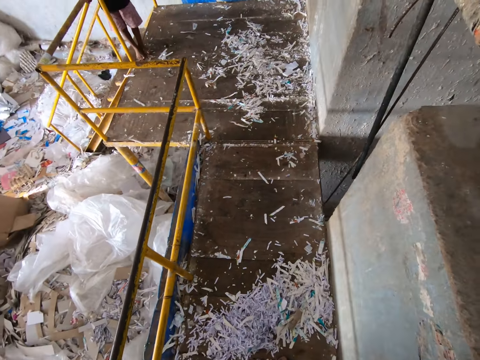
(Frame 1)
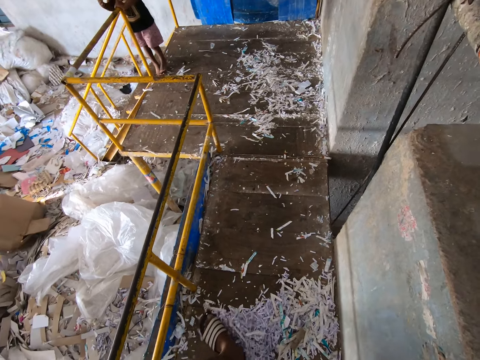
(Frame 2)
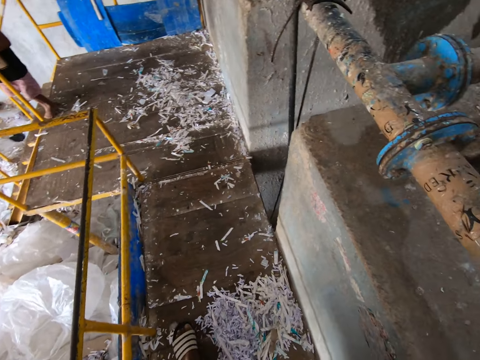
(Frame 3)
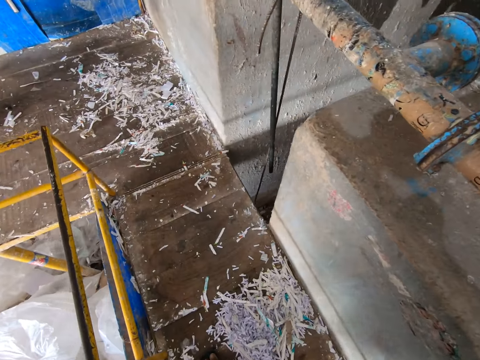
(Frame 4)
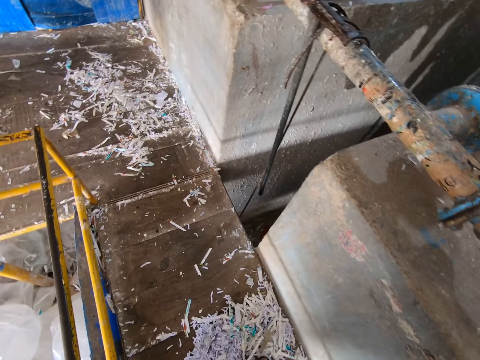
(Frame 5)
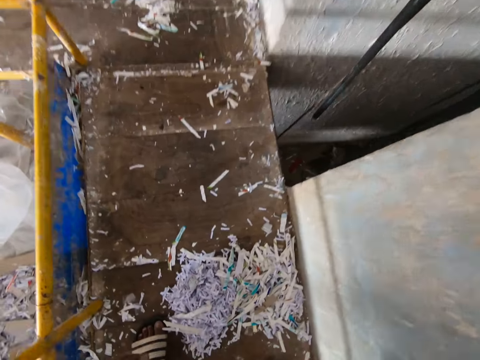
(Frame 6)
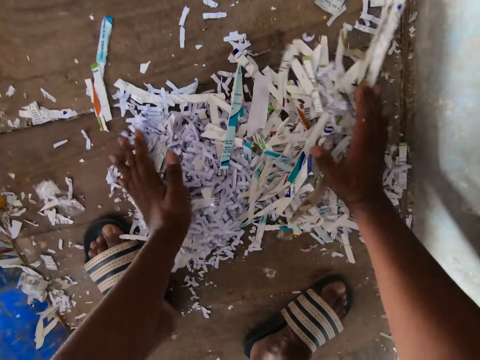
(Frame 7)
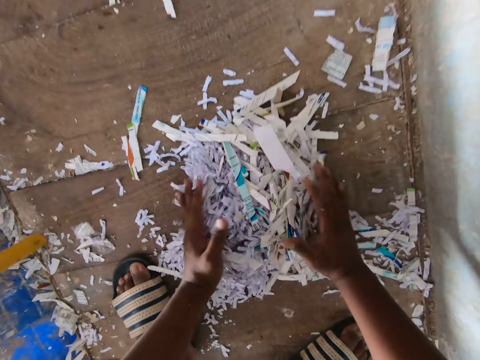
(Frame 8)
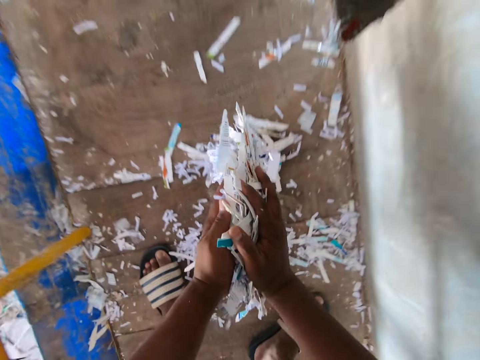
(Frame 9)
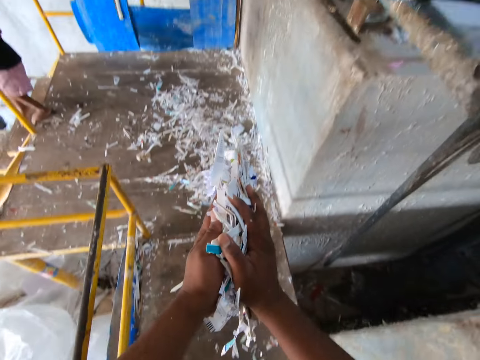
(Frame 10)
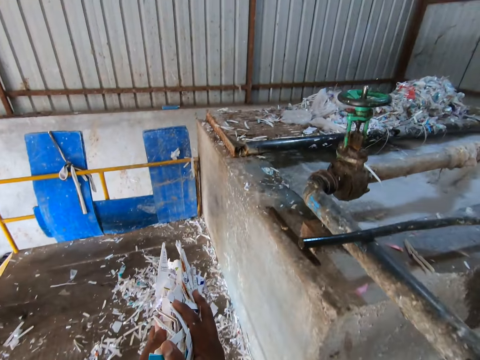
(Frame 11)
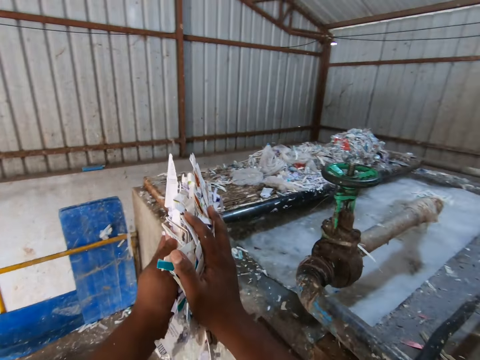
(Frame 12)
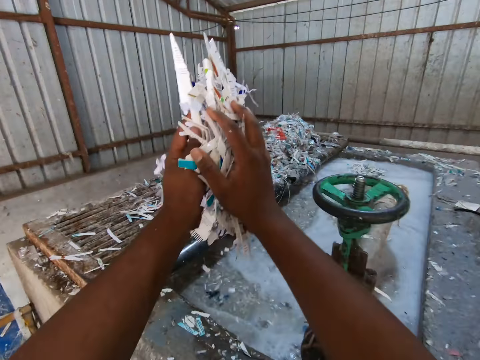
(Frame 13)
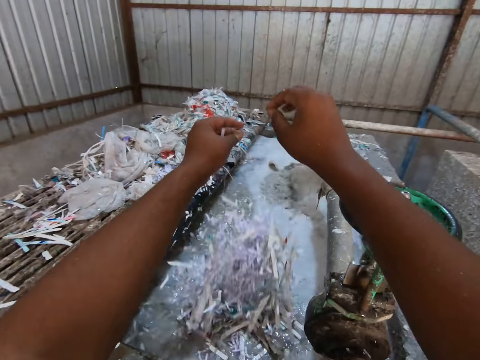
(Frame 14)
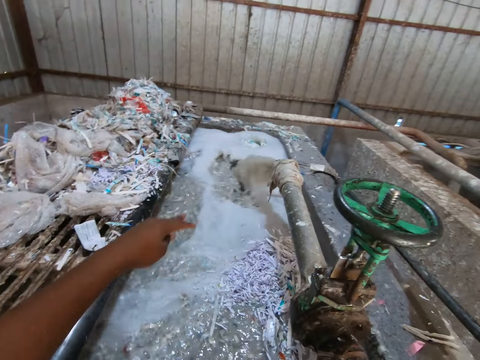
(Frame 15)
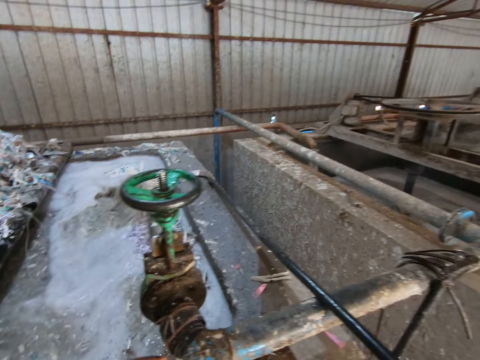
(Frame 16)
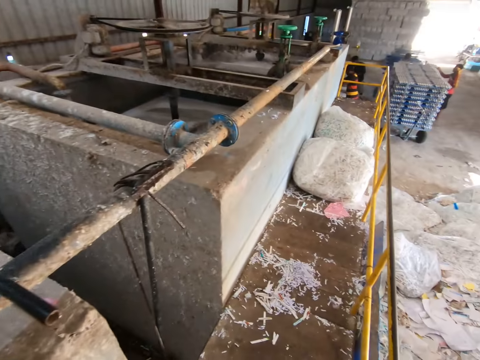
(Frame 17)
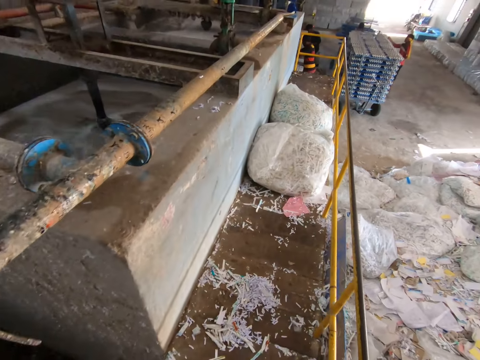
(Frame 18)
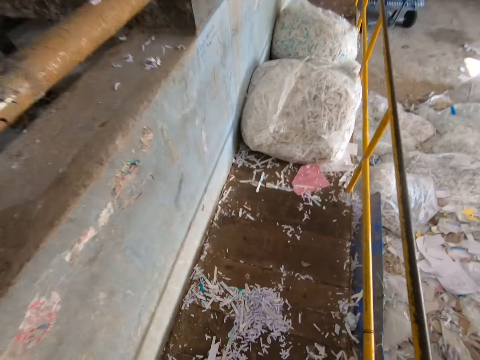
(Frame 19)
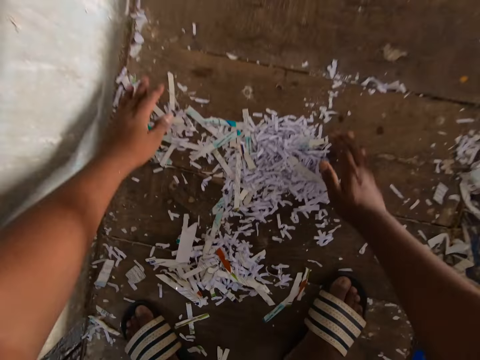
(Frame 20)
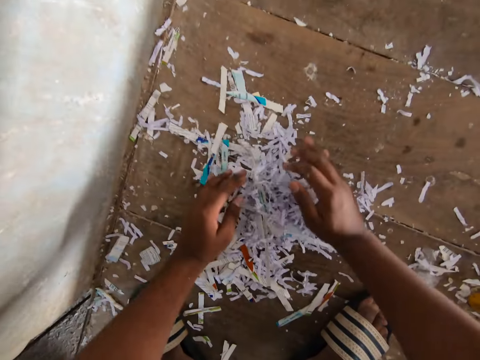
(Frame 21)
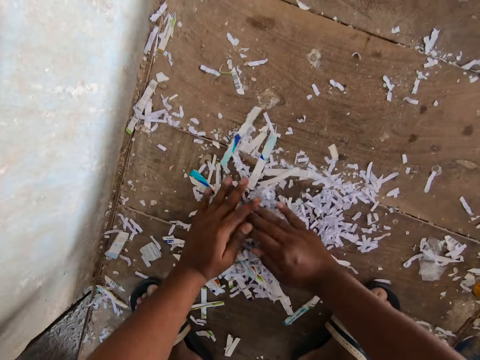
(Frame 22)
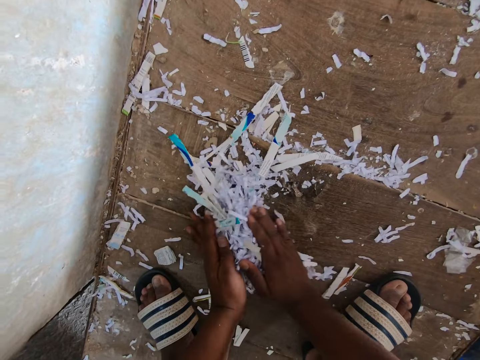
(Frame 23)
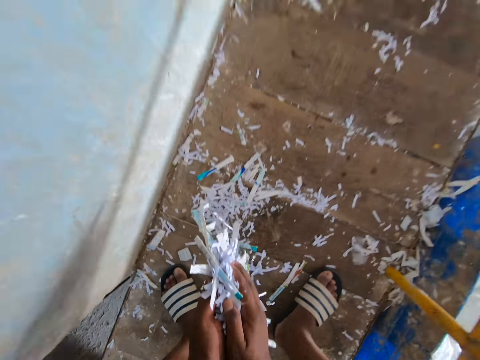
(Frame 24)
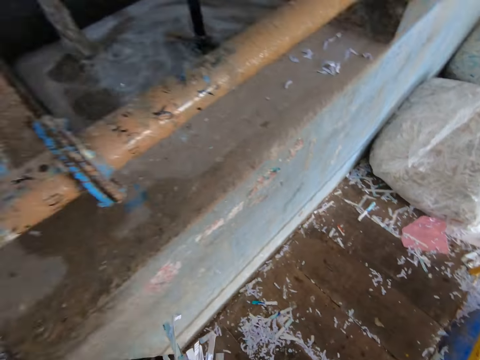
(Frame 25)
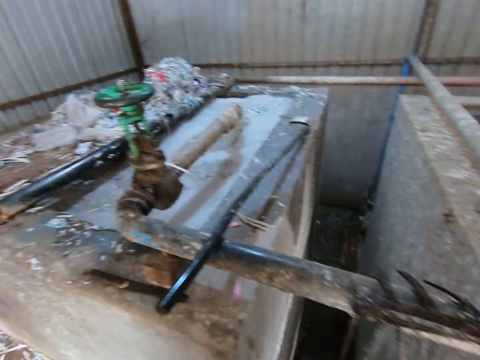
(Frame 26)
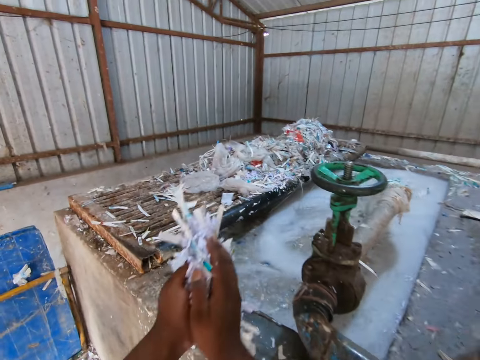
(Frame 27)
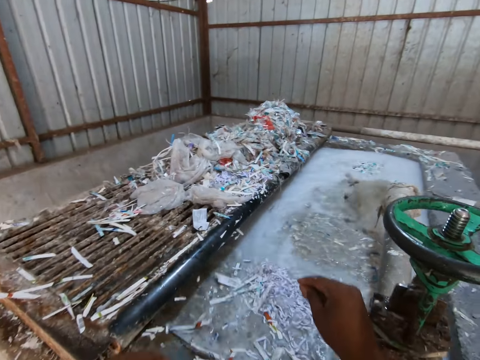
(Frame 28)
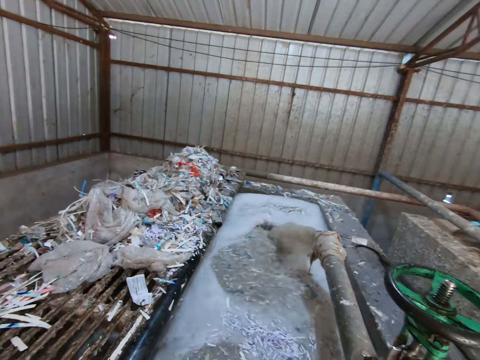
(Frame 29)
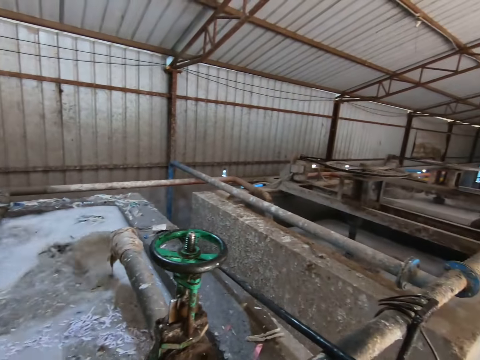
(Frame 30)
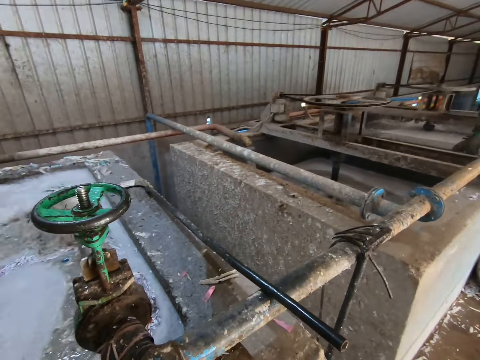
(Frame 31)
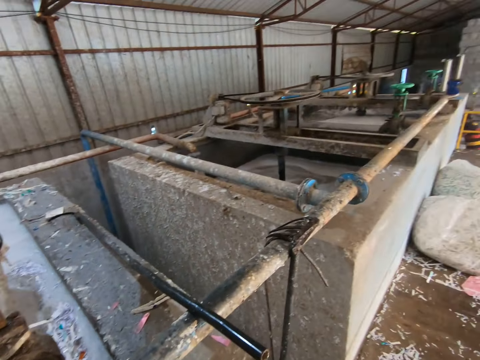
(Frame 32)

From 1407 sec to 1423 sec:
The camera wearer gathers pieces of paper on the floor with both hands. They pick pieces of paper from the floor with both hands. They throw the pieces of paper into the pond with both hands. They walk around the room. They gather pieces of paper on the floor with both hands. They take pieces of paper from the floor with both hands. They throw the pieces of paper into the pond with both hands.

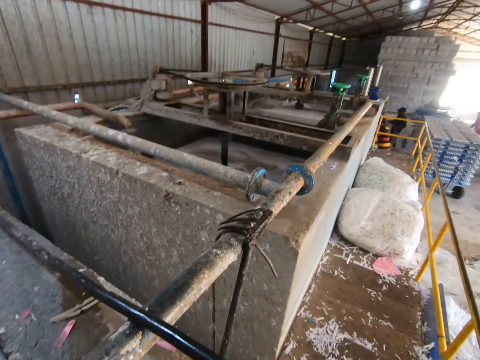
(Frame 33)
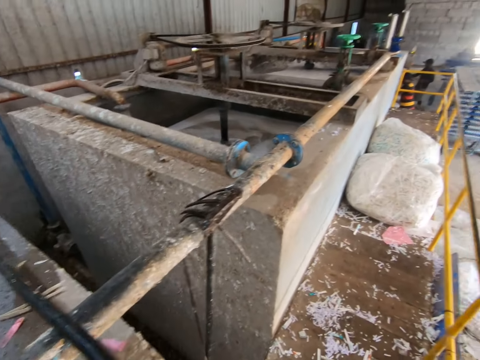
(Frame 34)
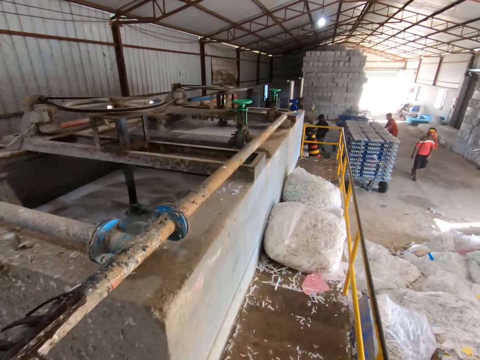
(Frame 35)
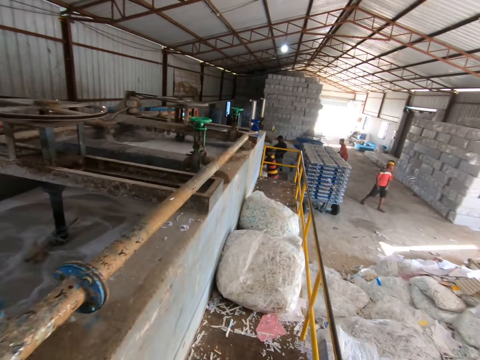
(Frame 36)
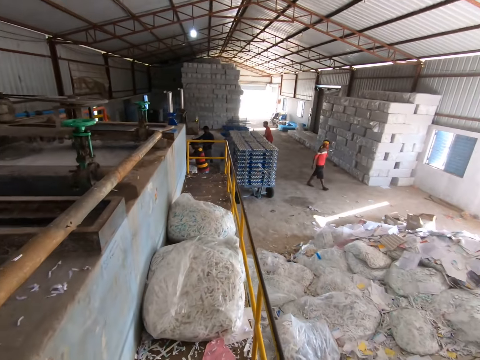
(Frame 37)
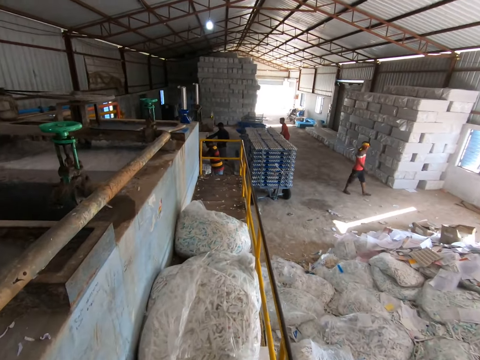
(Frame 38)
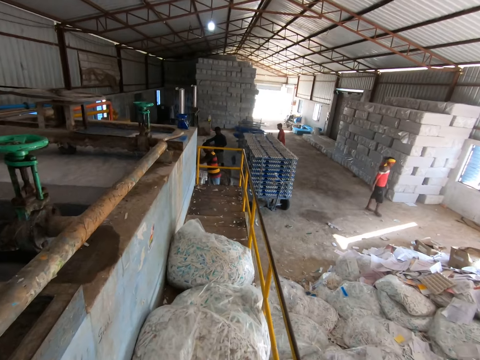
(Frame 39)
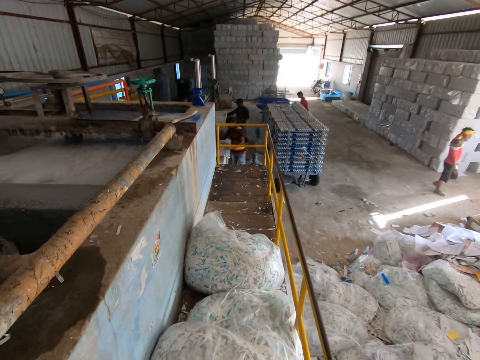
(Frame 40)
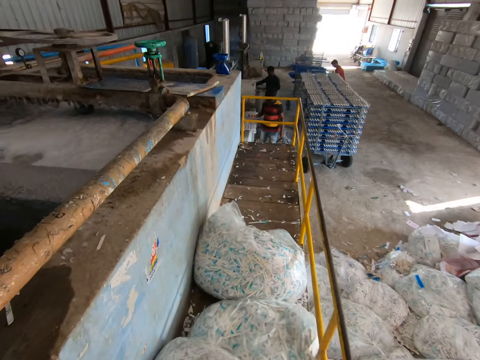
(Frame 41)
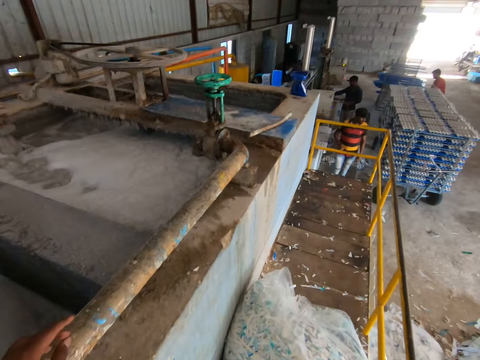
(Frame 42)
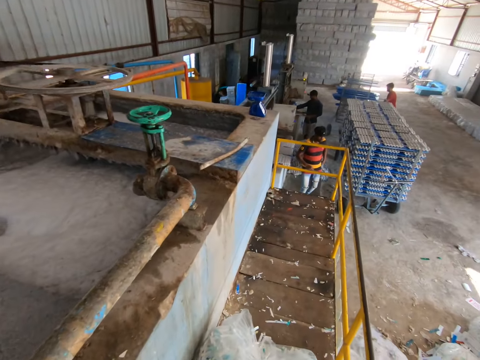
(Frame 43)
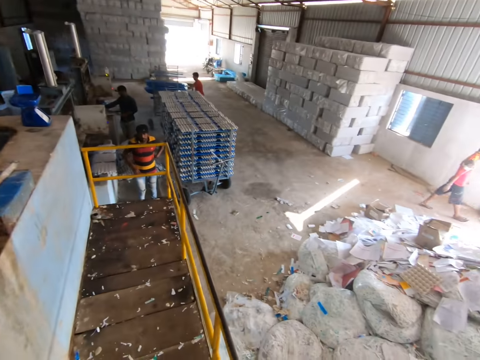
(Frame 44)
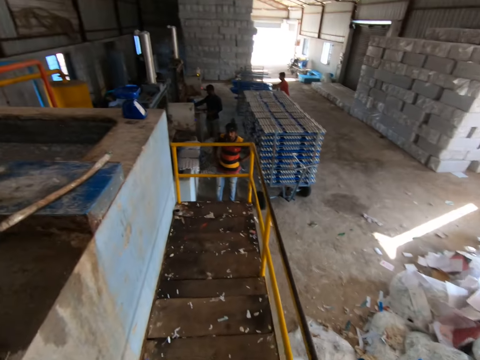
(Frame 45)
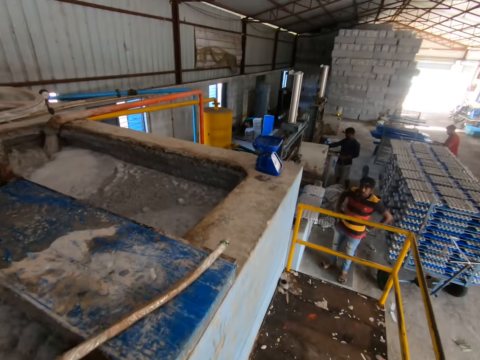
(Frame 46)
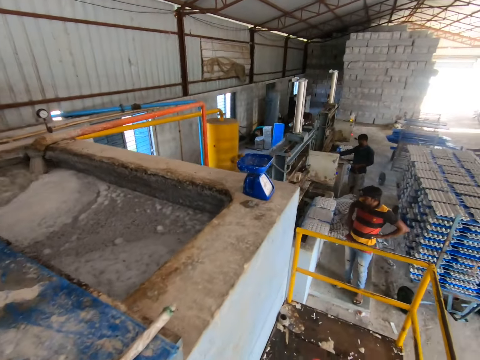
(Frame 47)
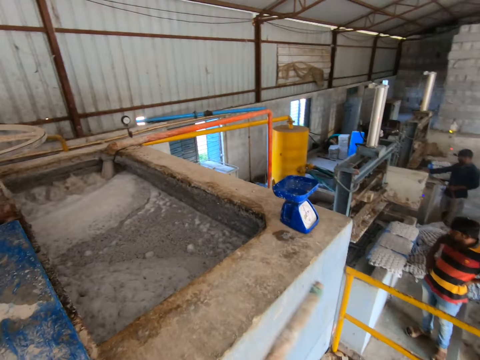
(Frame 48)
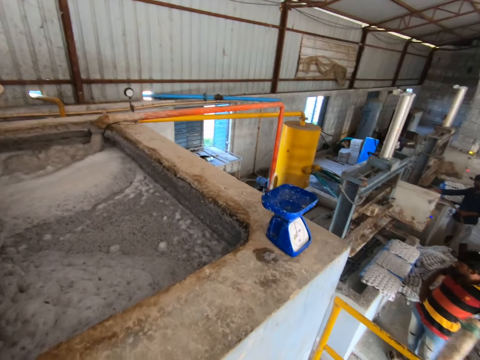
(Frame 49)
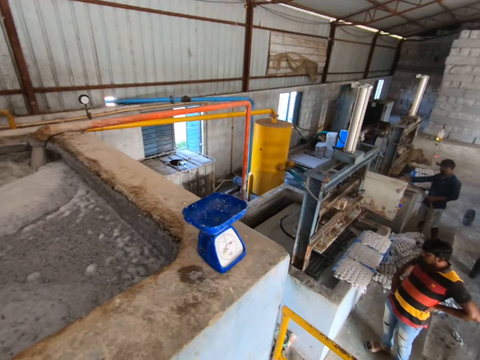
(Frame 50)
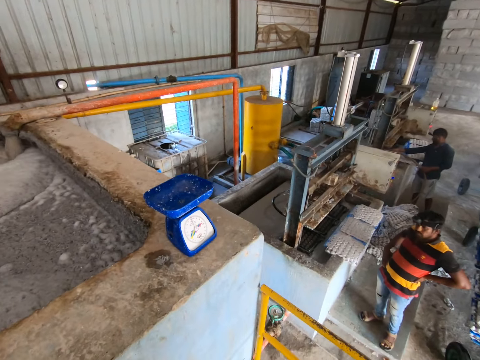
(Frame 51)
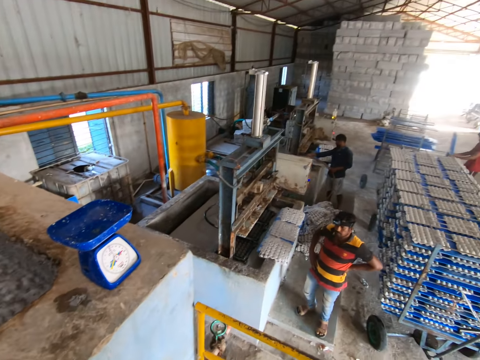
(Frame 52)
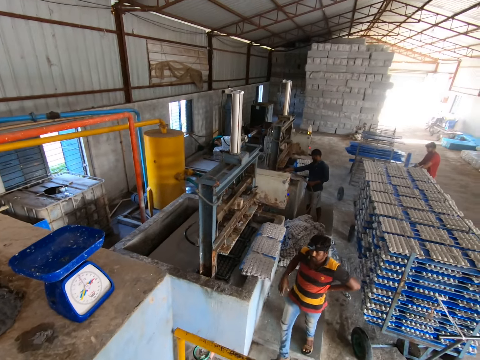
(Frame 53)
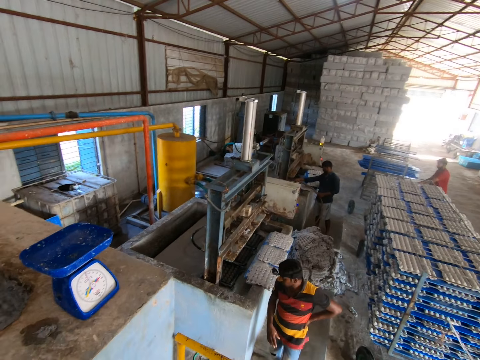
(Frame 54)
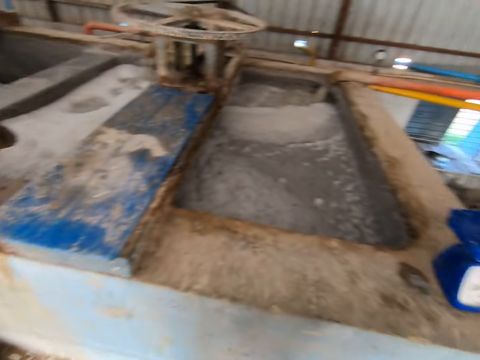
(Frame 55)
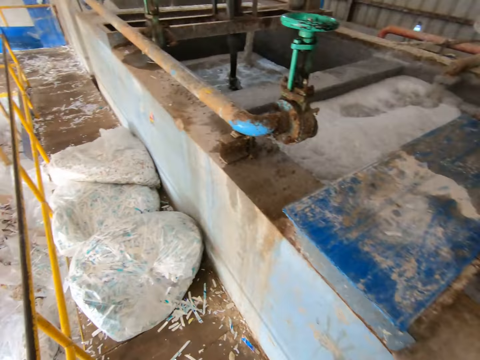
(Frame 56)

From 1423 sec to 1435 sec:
A man walks towards bags of paper pieces on the floor. The camera wearer walks towards the scale on the pond. He takes the stick from the pond with his left hand. He moves the stick from his left hand to his right hand. Another man places a plastic sheet on the floor with both hands.
